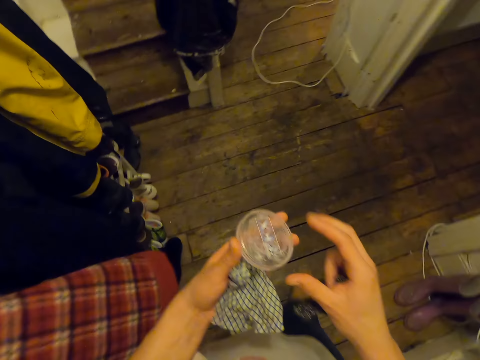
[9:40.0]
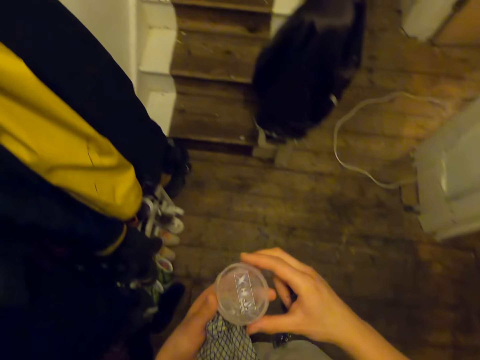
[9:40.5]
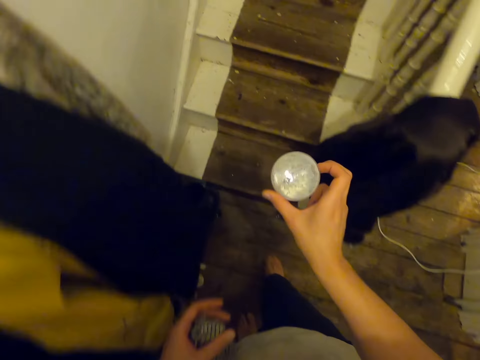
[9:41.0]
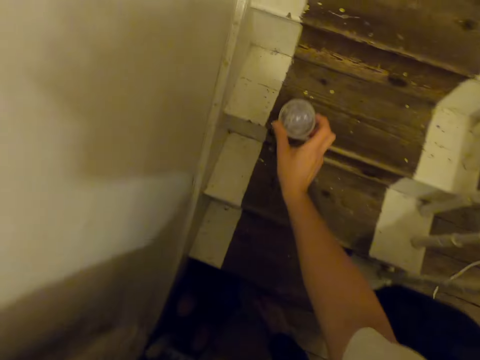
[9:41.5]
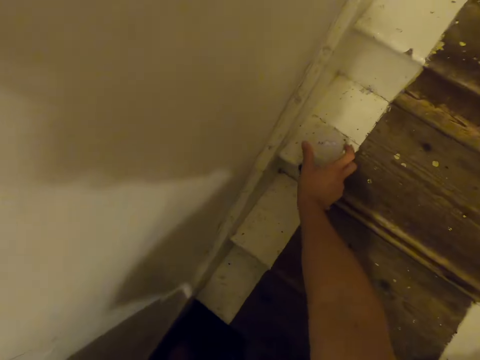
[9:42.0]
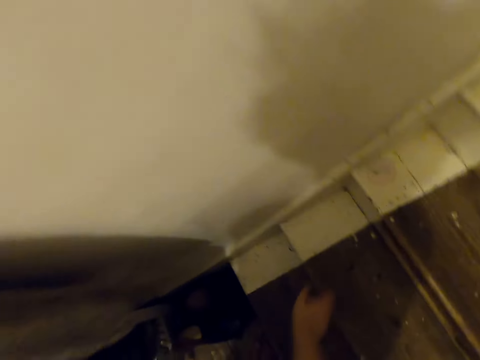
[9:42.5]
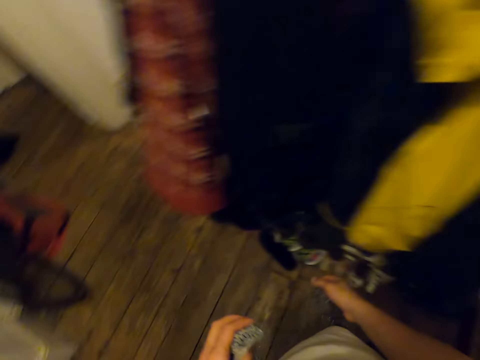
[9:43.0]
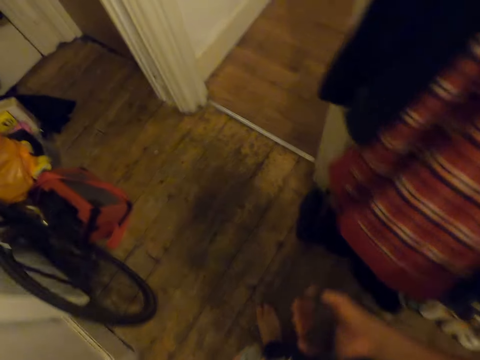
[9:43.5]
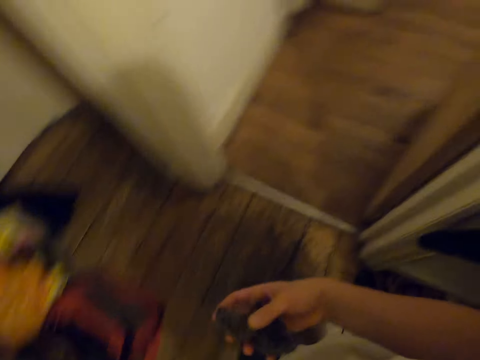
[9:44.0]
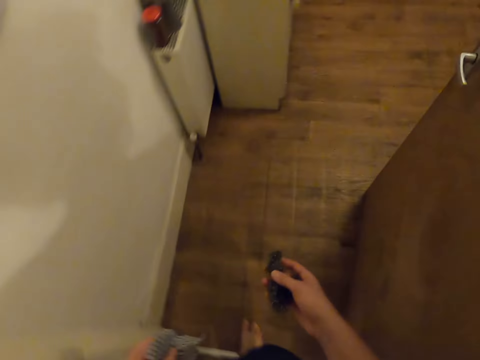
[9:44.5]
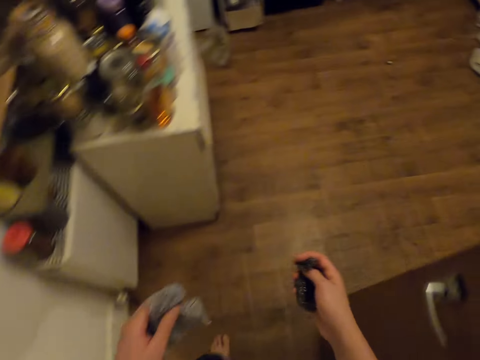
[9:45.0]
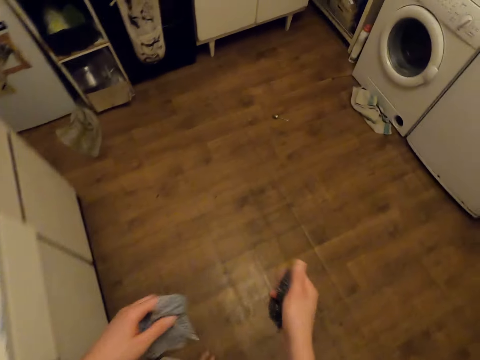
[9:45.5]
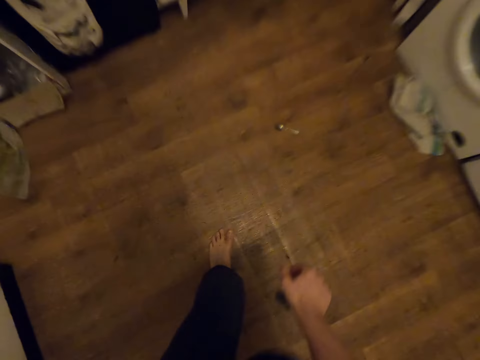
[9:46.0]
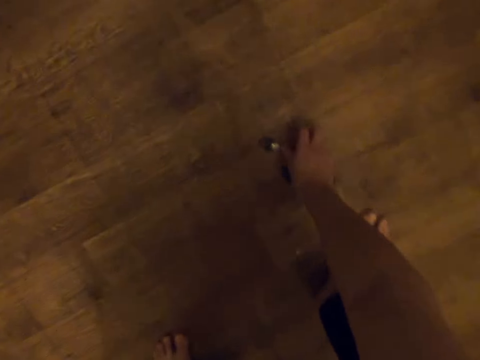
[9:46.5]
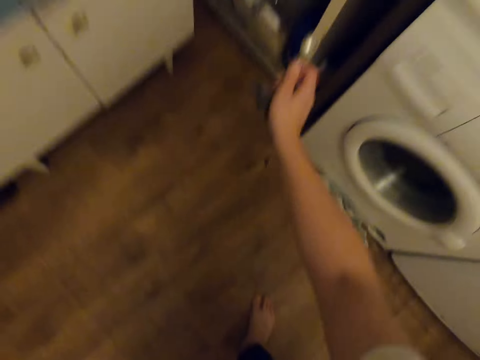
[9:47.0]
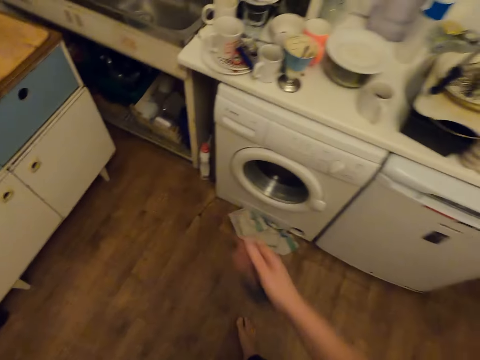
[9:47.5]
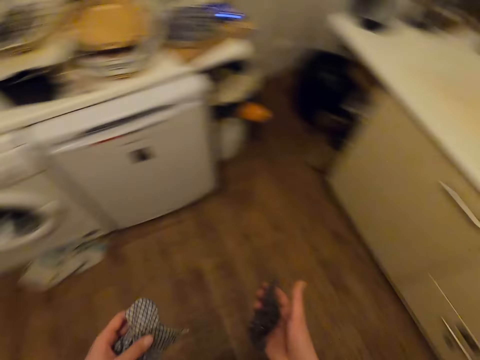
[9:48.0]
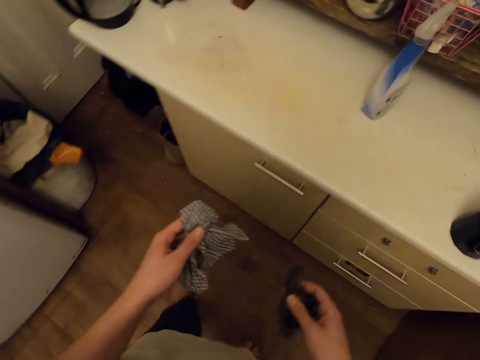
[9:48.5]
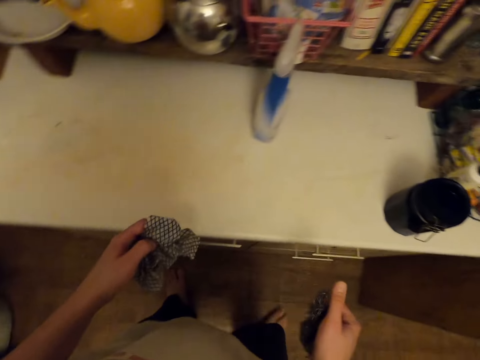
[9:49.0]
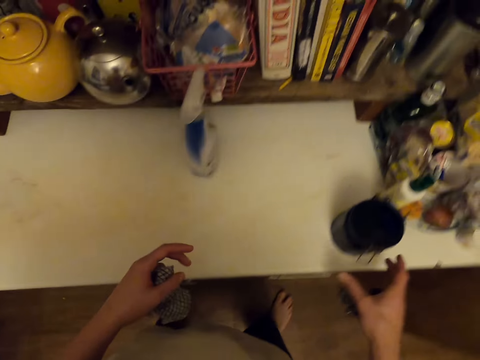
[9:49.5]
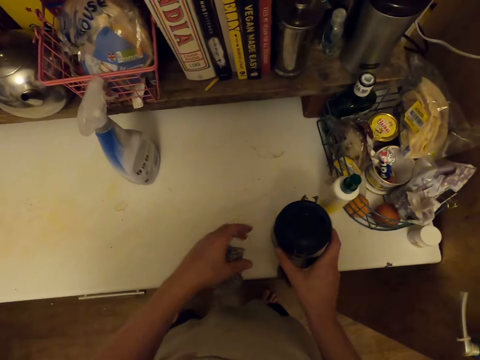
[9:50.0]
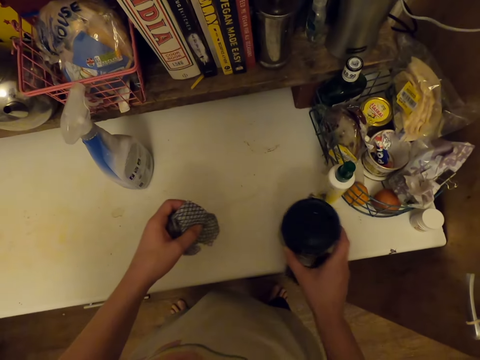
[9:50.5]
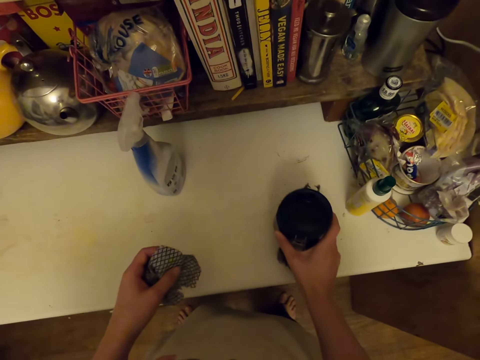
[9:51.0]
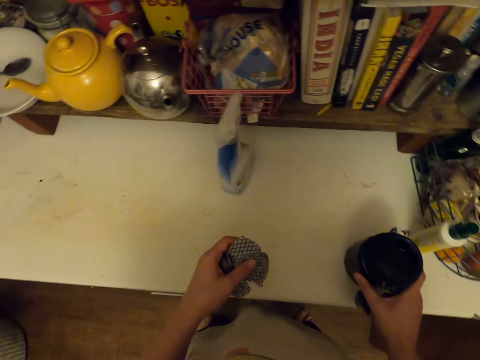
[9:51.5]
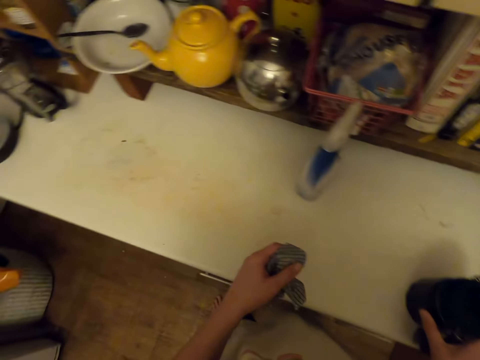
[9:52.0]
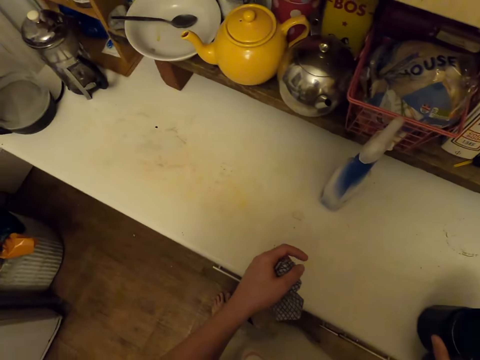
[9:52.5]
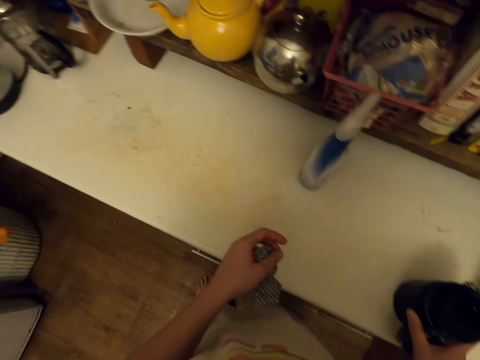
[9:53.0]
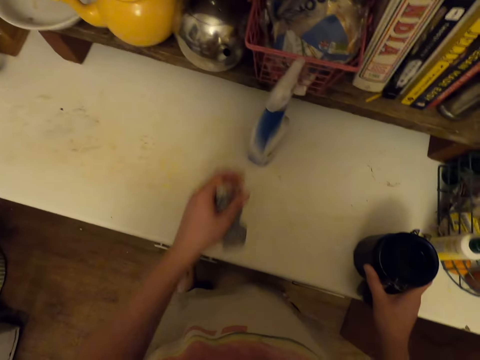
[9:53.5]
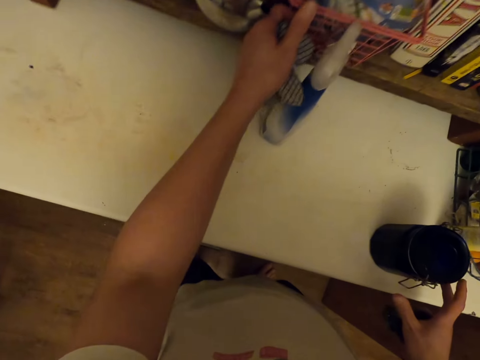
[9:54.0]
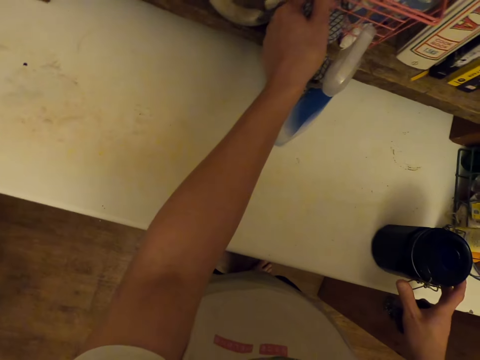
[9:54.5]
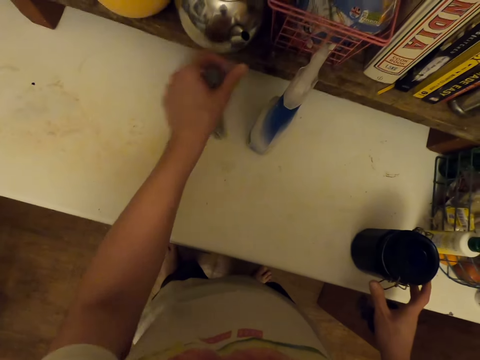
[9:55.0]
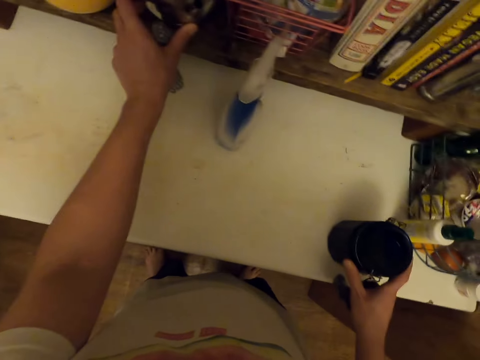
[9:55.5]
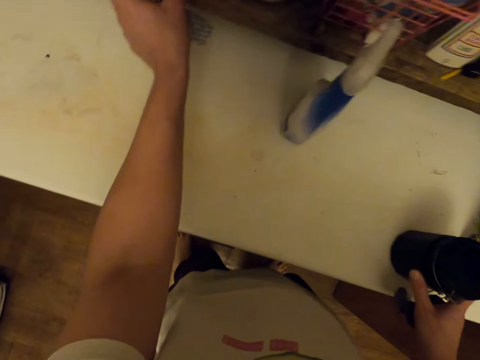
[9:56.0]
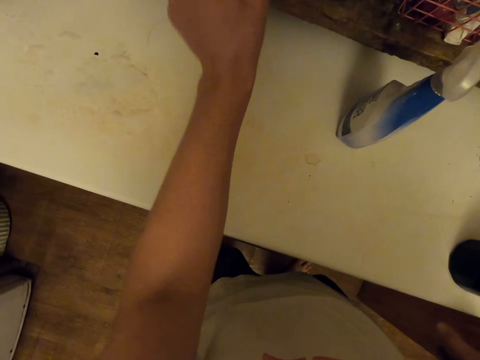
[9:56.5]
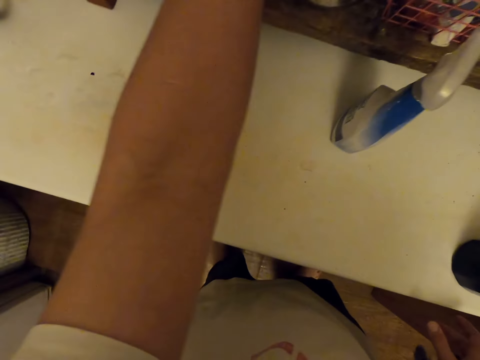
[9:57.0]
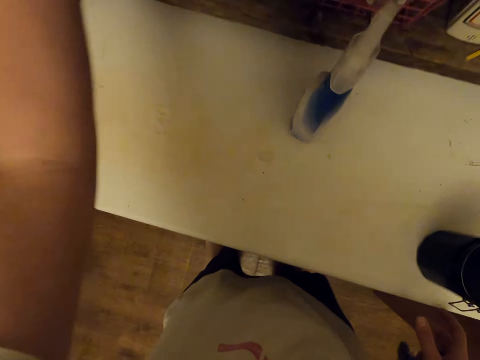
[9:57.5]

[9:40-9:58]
The camera wearer puts the plastic lid on the staircase. They walk around. They pick a spoon. They throw the spoon in the sink. They walk around. They pick a tin. They look around. They move a basket on the shelf. They push items in the shelf. They look around a shelf.

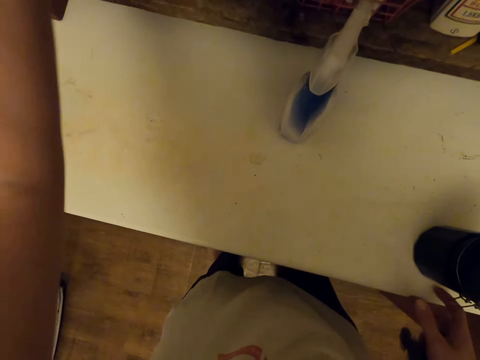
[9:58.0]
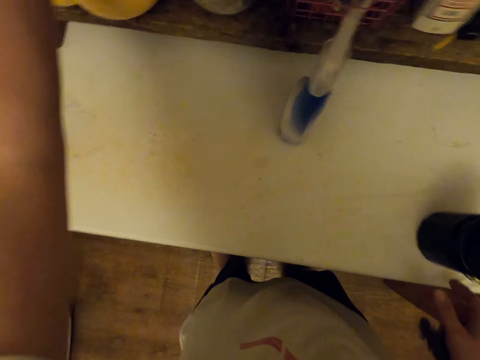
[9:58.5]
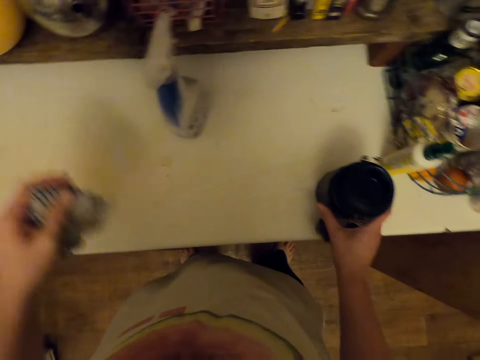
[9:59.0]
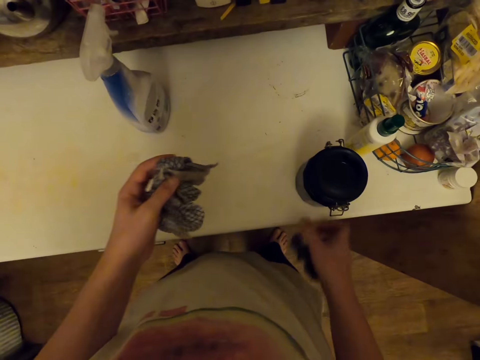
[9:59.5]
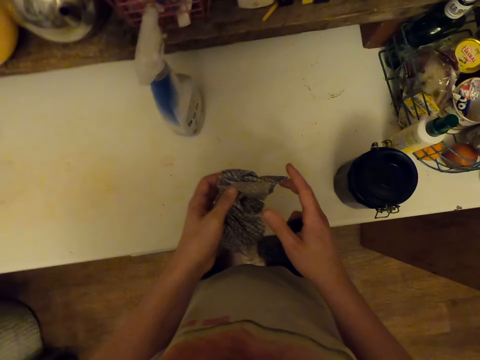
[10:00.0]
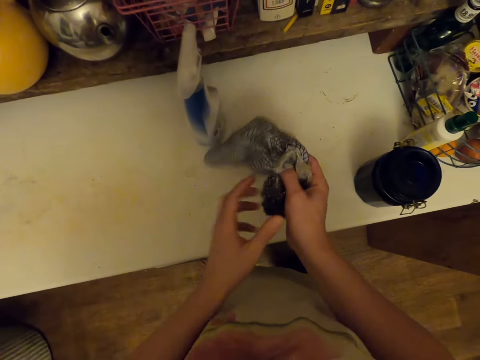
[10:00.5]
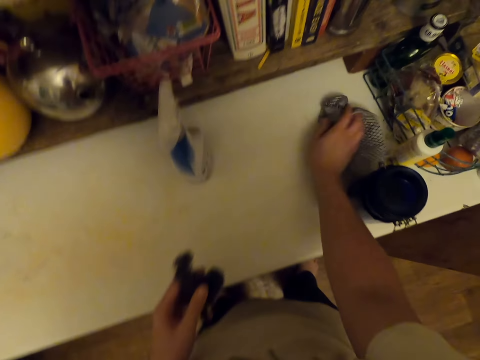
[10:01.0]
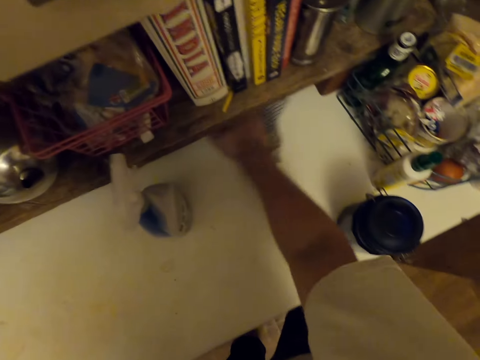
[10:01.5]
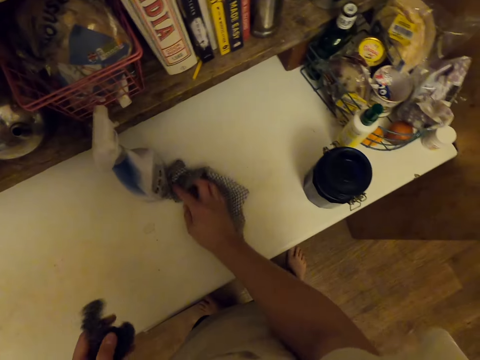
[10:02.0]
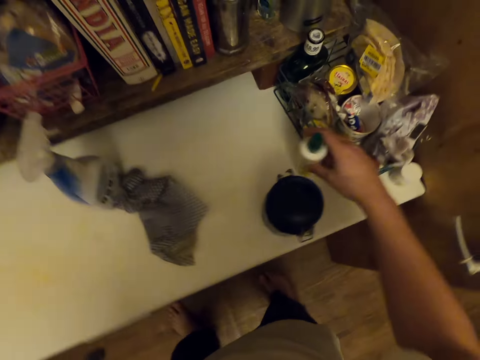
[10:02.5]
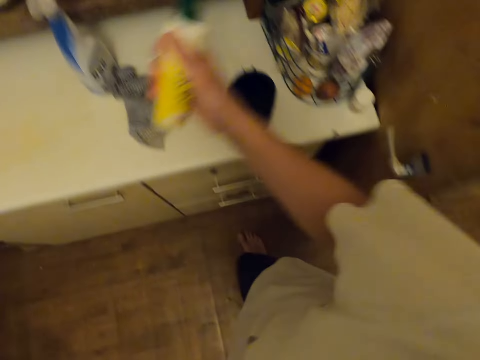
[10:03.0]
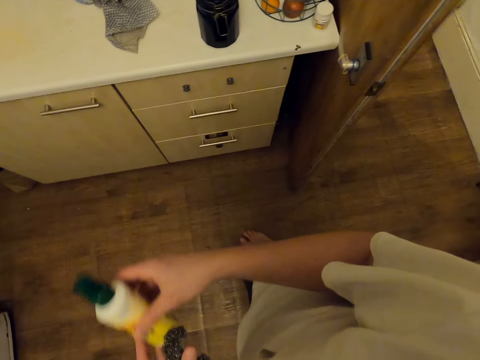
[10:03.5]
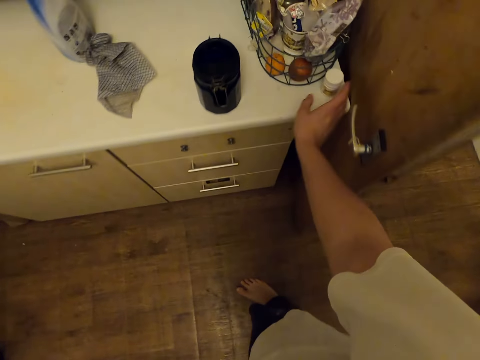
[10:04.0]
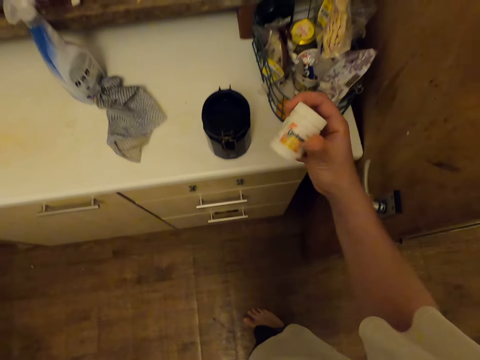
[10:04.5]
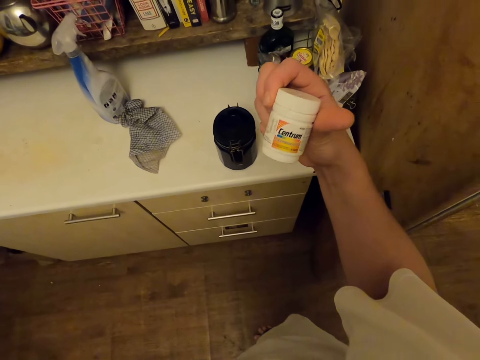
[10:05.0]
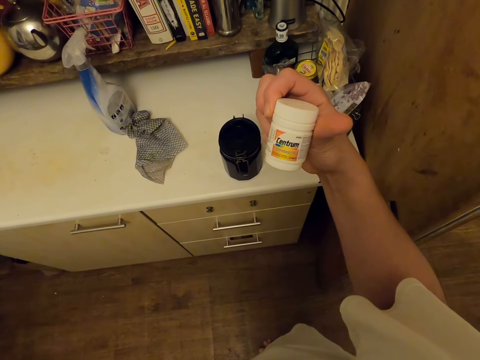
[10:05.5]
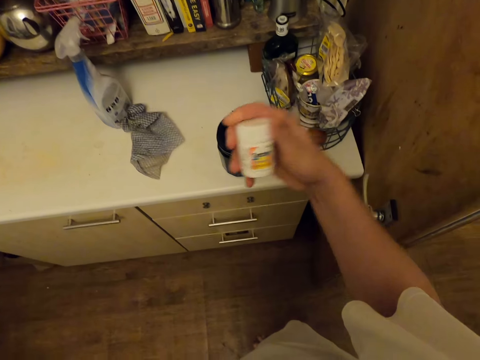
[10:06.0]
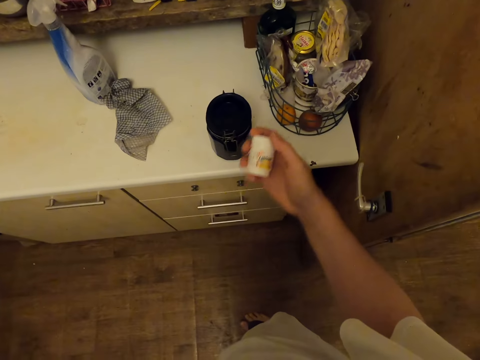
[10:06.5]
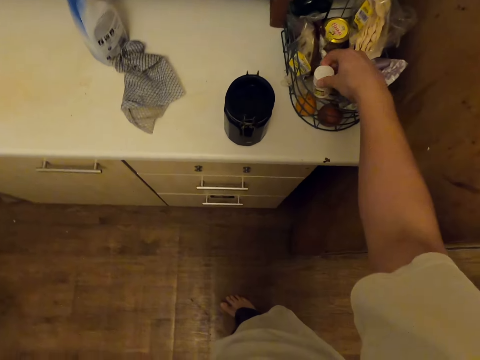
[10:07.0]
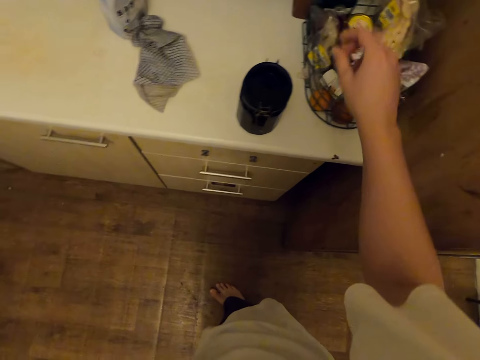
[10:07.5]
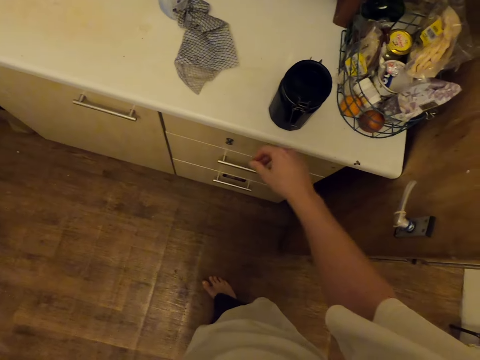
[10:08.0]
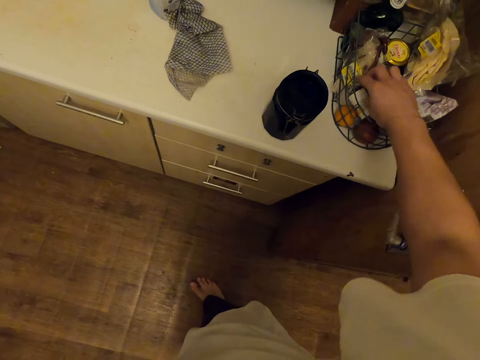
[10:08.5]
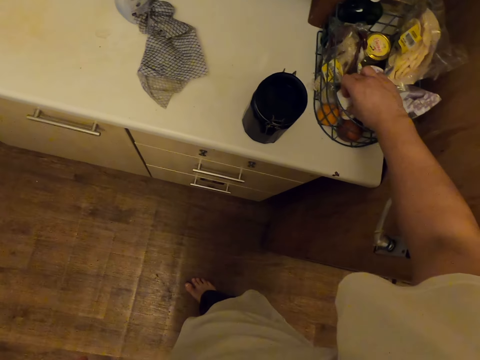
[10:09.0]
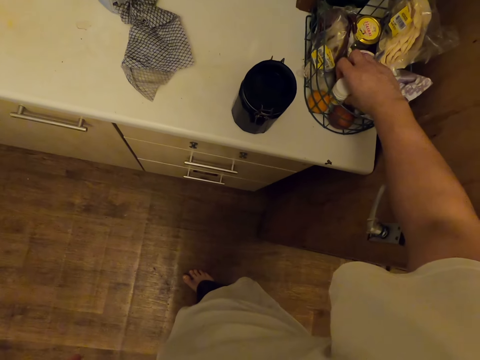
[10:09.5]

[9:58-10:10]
The camera wearer exchanges the cloth on the hands. They wipe the table. They pick a bottle of something. They drop the bottle of something on the left hand. They pick a Centrum tin. They check the tin. They put the tin in the mesh organizer. They pick something.
